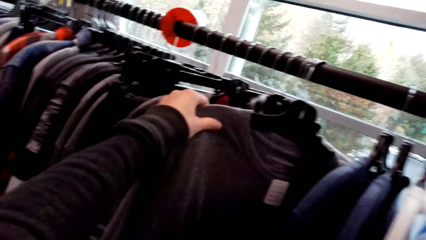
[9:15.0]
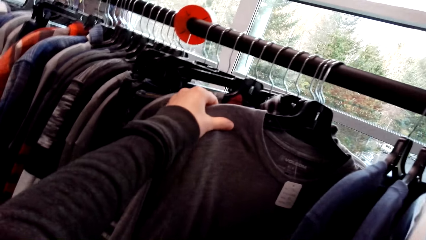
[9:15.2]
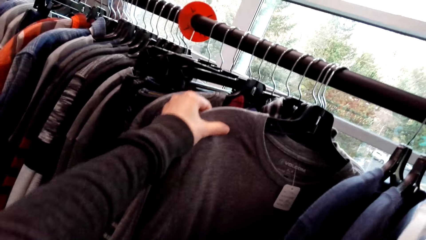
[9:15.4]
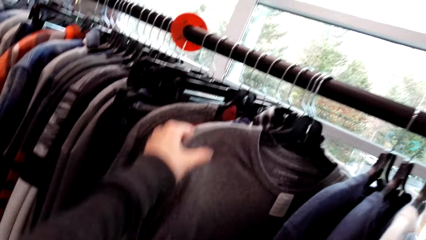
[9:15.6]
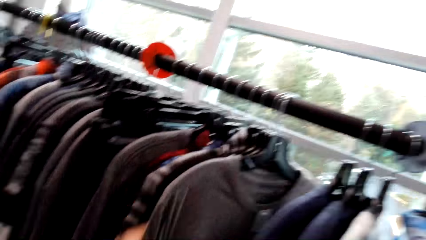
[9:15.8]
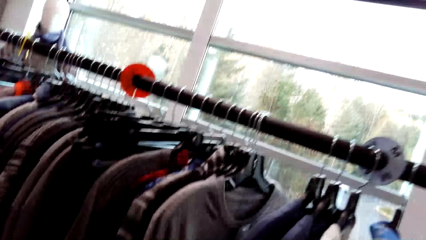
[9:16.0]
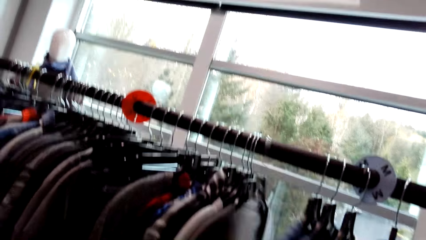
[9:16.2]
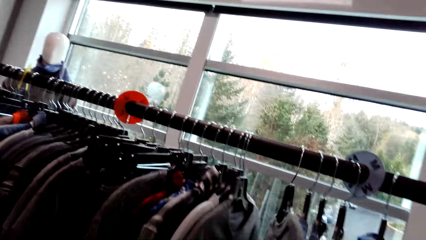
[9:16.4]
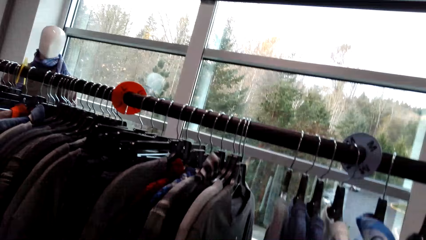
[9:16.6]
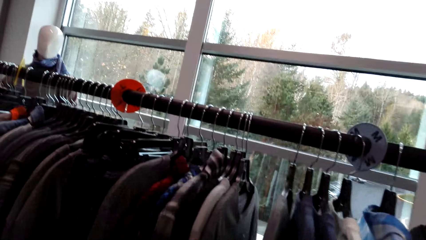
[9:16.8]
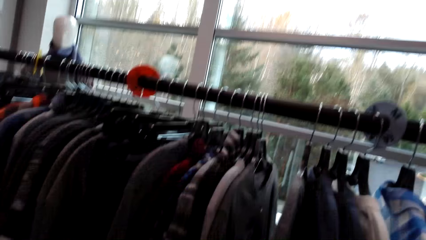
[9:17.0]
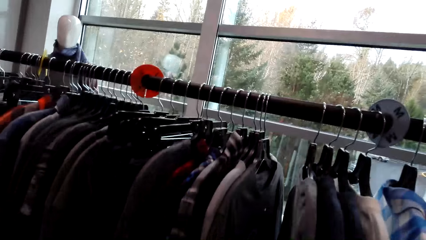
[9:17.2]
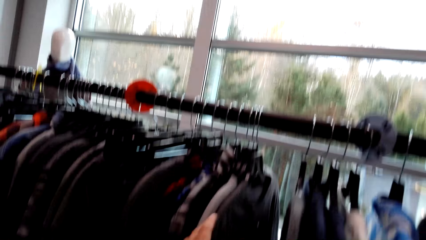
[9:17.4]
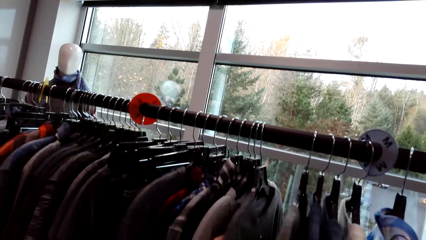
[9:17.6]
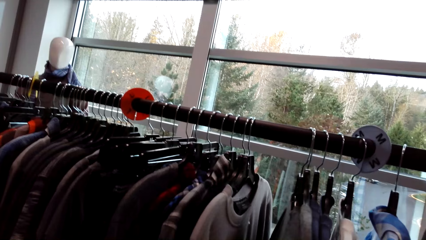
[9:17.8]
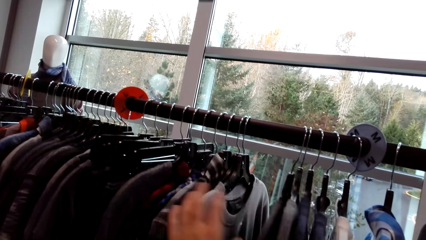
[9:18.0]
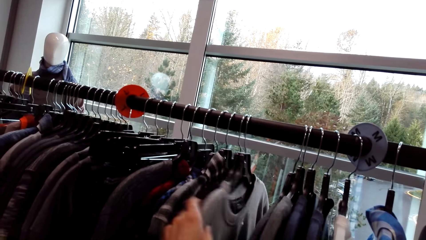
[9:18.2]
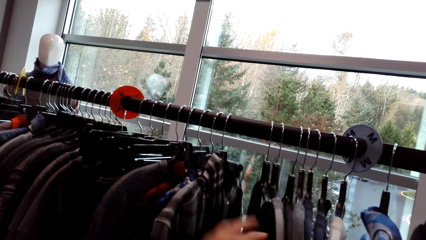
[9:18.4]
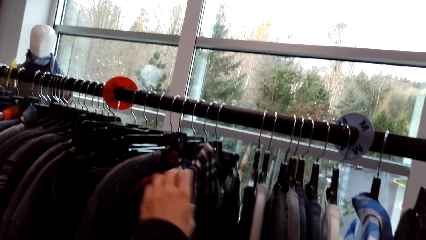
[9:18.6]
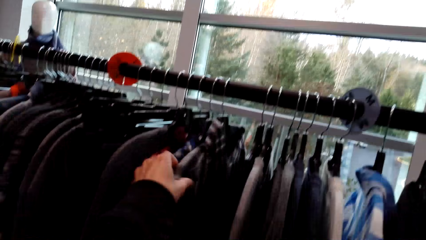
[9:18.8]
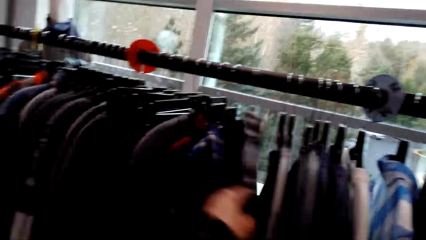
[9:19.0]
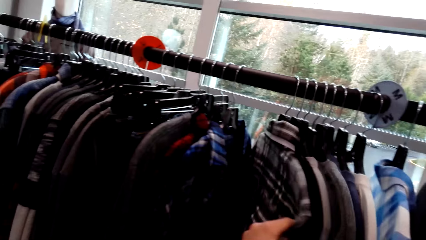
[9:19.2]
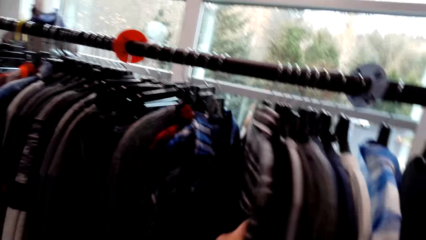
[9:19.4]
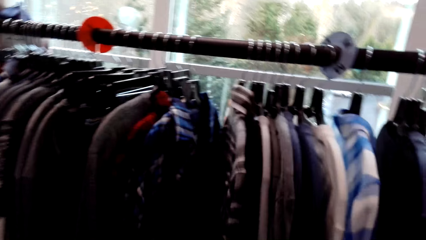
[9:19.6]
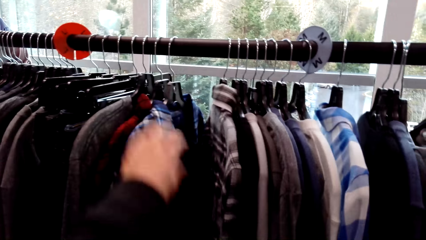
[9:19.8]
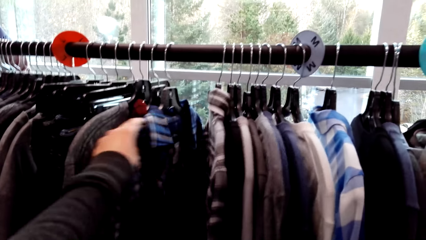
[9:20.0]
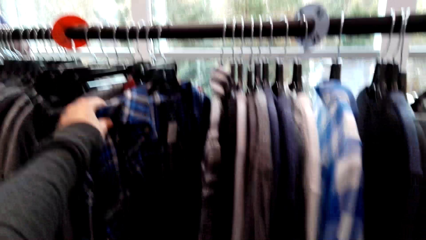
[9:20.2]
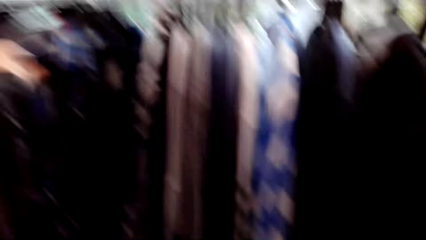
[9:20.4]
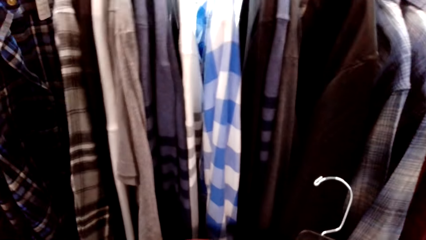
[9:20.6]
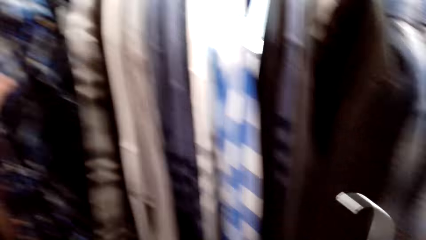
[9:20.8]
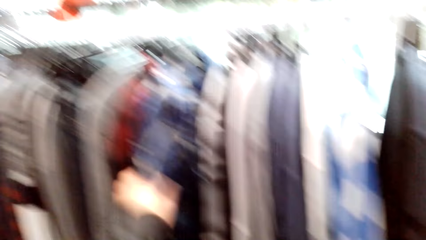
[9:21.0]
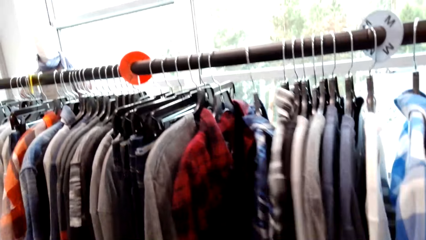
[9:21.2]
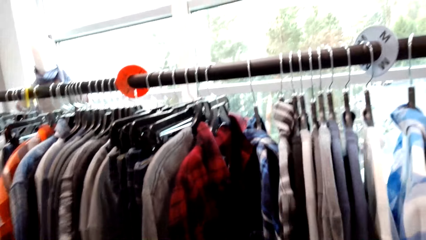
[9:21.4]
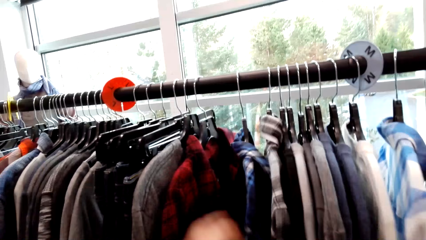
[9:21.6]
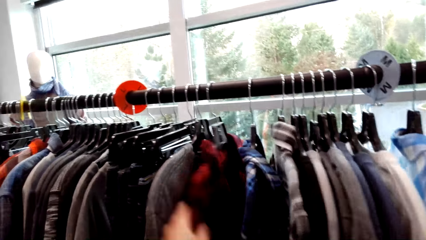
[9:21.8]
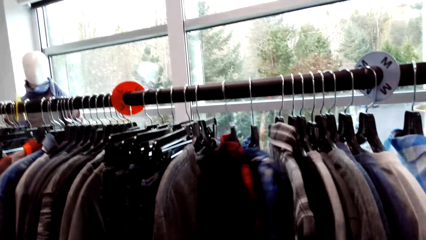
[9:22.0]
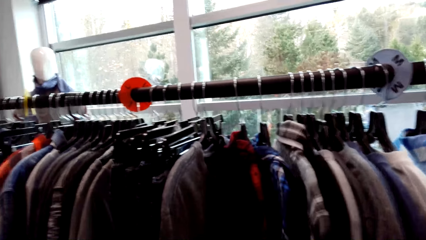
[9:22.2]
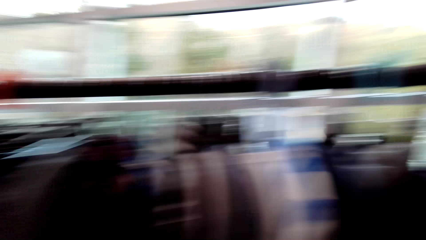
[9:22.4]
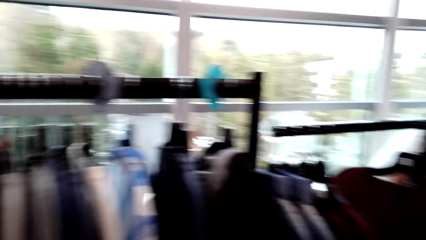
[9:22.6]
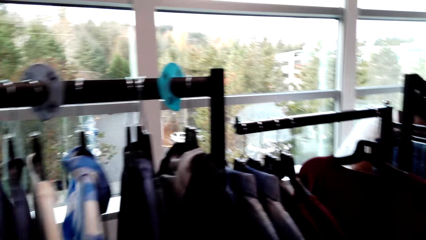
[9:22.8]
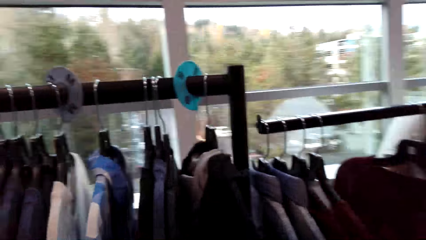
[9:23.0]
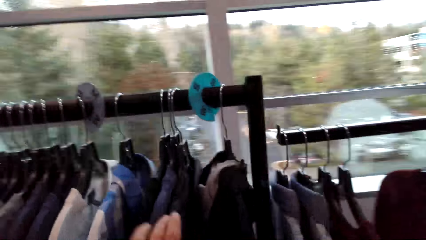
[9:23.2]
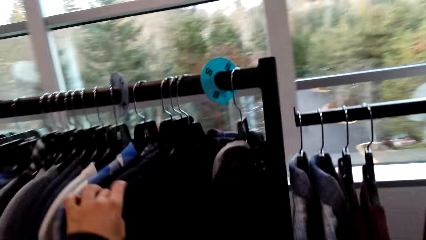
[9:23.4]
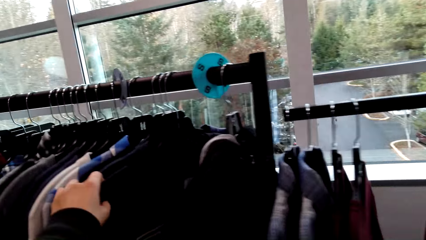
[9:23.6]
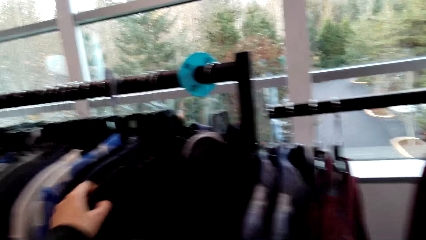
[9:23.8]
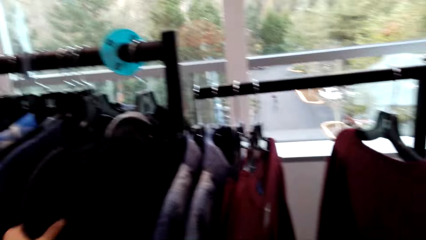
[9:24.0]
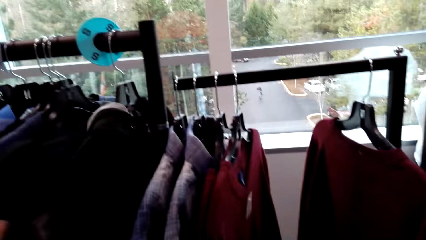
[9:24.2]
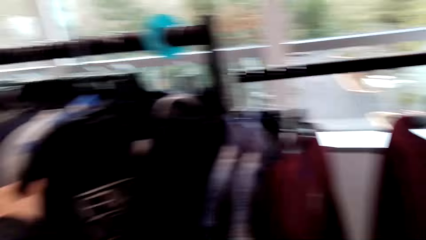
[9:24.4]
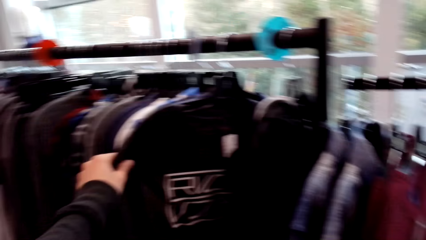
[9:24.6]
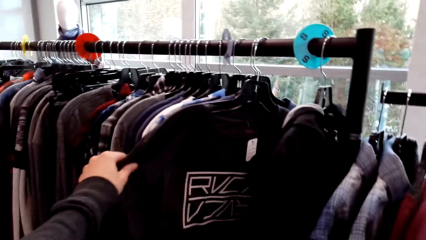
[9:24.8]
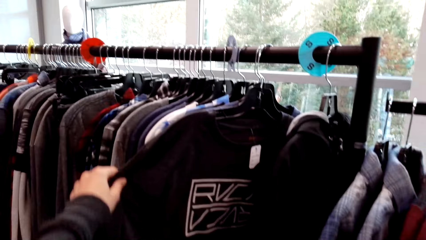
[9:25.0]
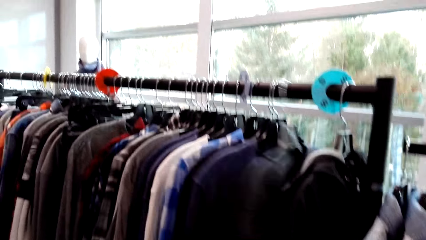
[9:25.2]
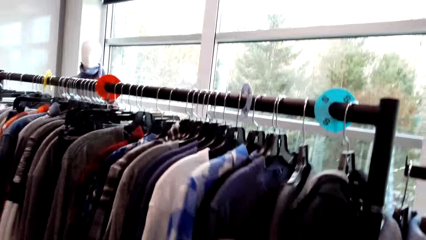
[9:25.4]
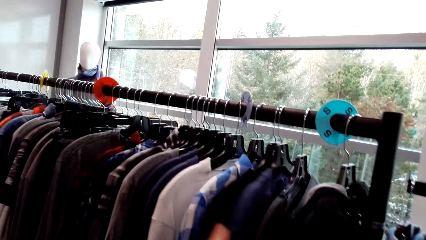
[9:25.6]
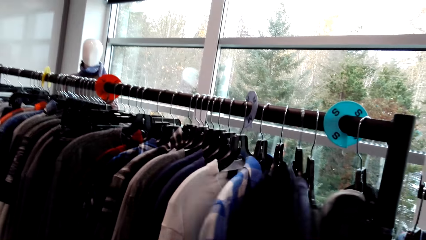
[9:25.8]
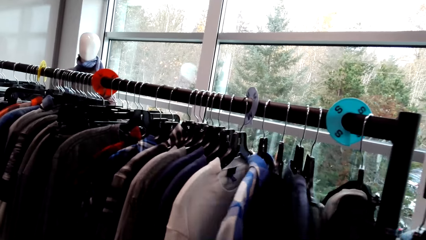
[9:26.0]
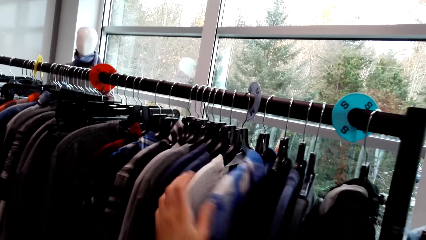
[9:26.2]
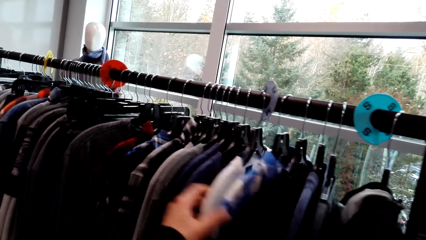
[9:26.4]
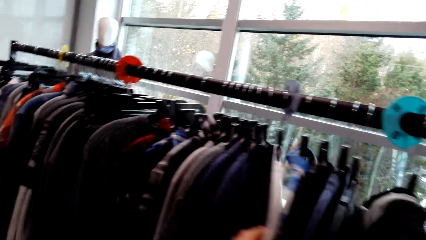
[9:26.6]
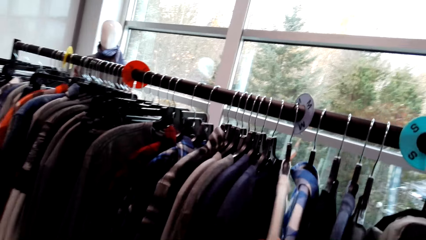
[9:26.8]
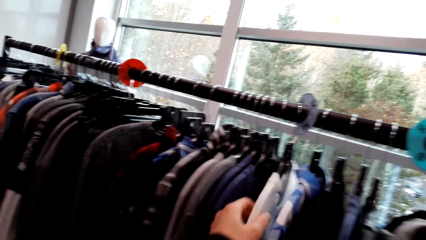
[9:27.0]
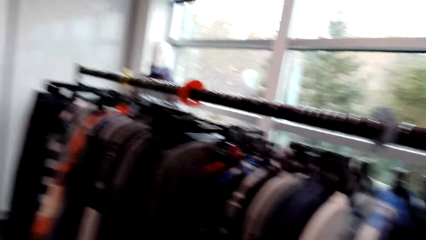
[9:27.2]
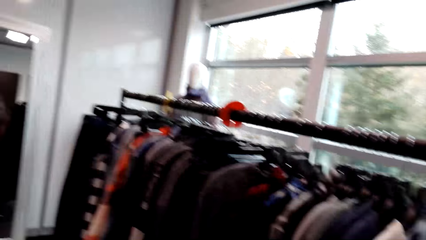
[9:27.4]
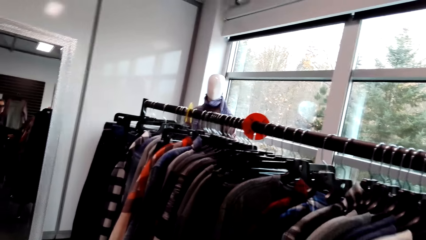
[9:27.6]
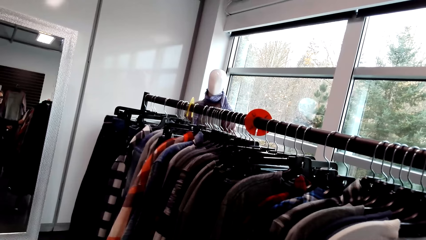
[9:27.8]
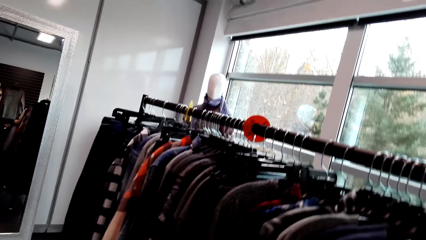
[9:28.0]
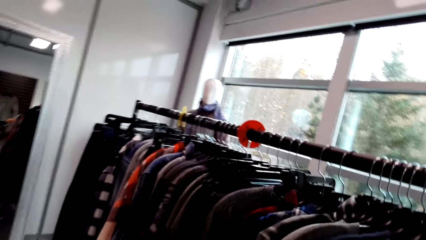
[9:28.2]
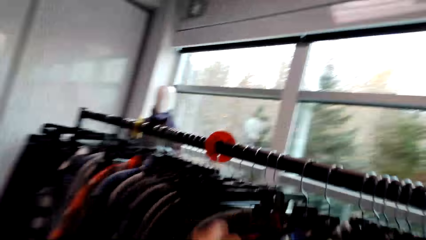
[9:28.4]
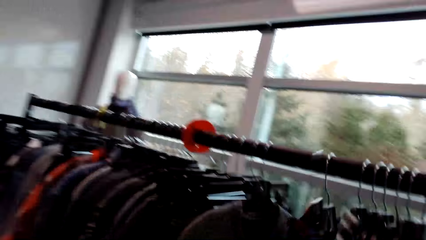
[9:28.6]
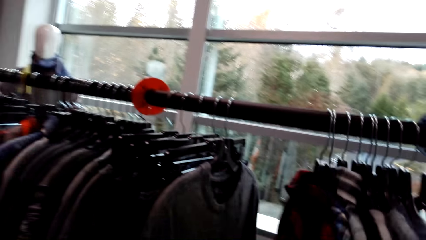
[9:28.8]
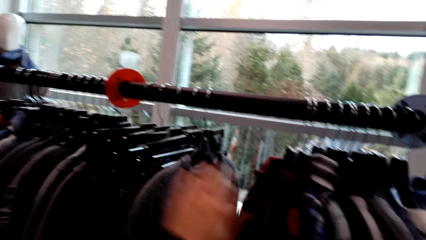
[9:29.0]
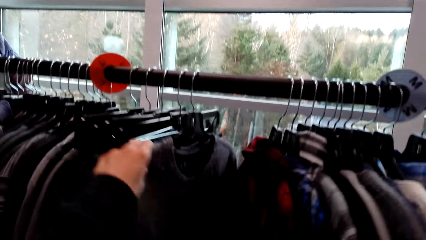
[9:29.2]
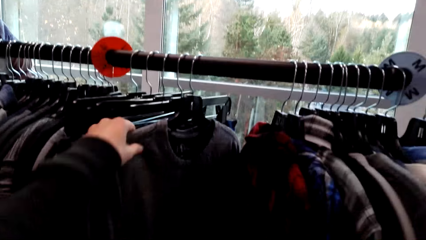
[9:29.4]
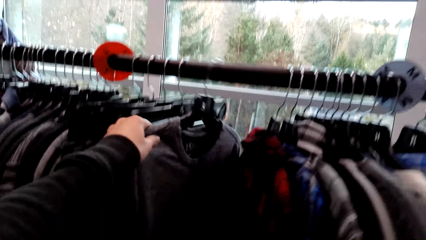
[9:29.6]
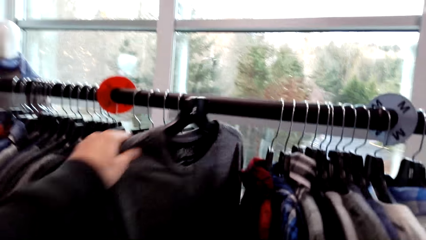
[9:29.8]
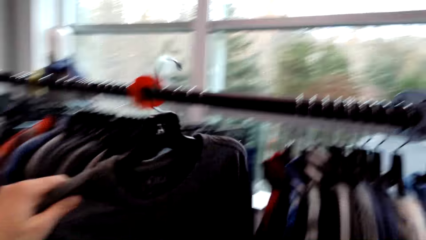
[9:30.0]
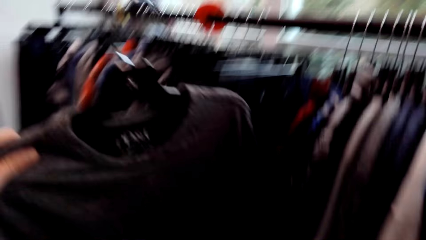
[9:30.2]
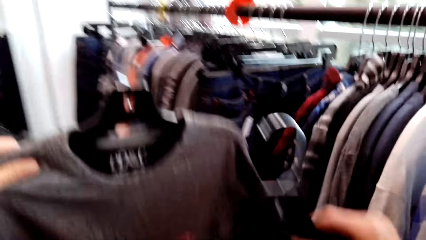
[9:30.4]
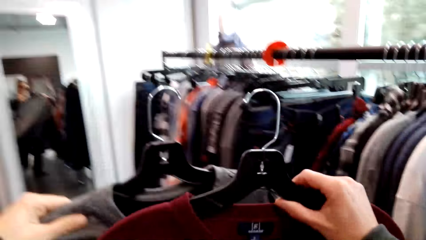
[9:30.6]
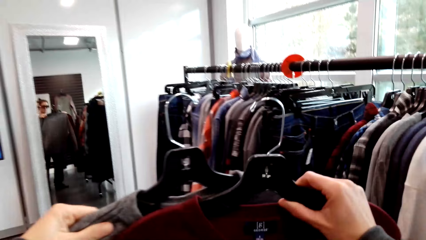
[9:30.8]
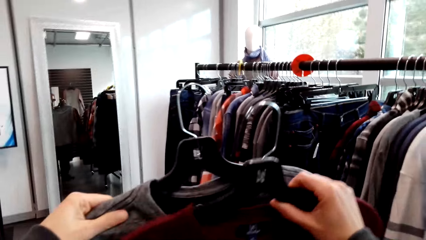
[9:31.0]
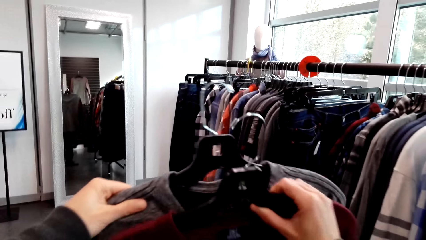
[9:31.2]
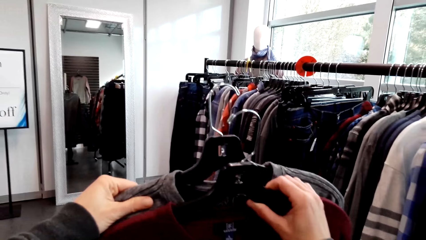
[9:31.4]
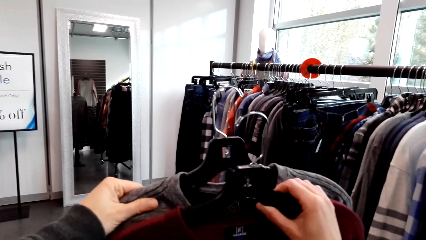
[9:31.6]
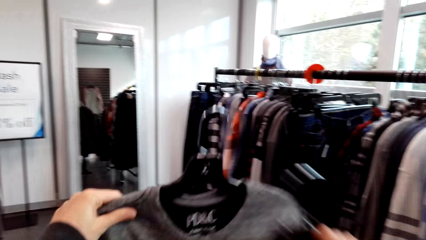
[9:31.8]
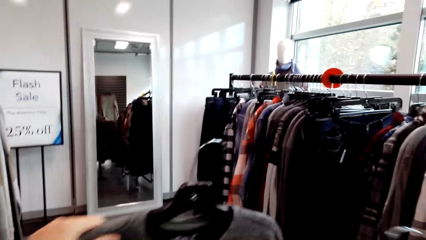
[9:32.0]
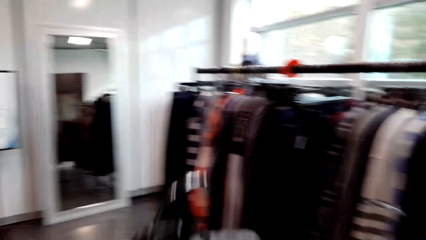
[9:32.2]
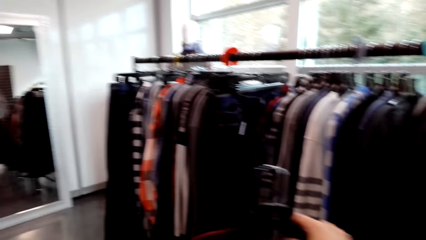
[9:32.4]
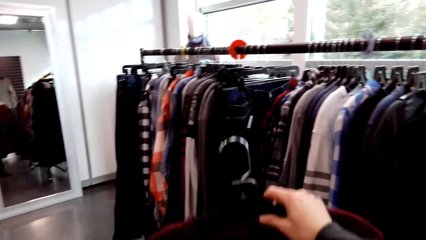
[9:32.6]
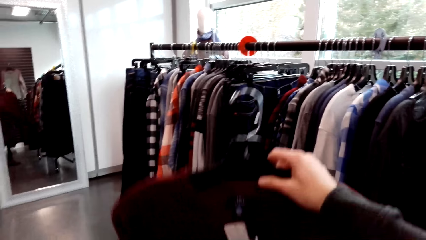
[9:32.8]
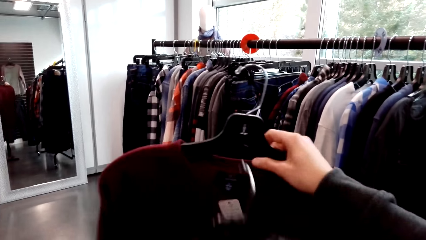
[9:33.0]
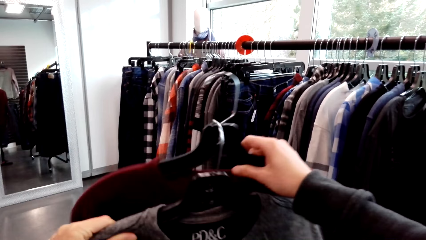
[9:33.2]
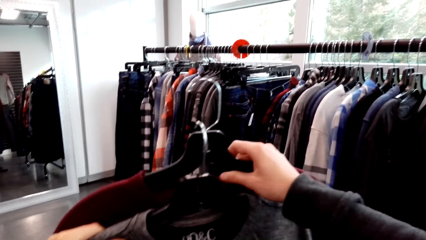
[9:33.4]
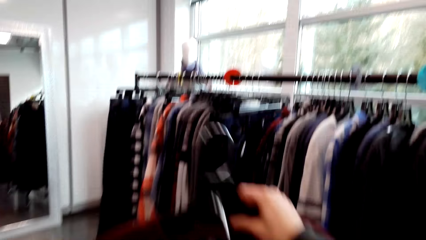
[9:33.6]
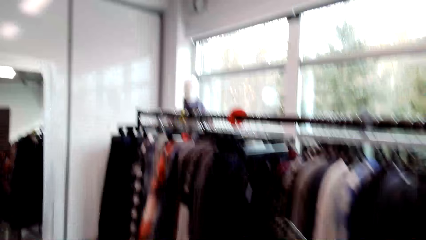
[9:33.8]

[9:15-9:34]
The camera wearer talks with a person. They talk with the person again. They pick up the cloth on the hanger. They compare the clothes. They click.
